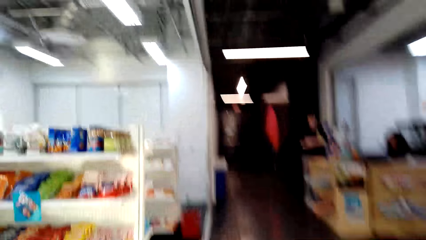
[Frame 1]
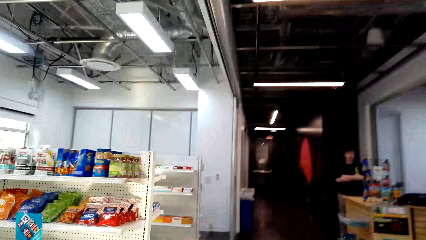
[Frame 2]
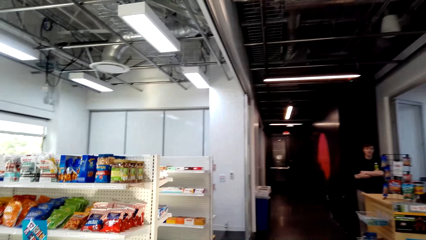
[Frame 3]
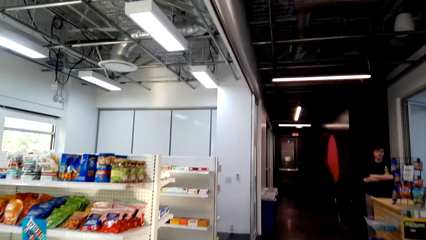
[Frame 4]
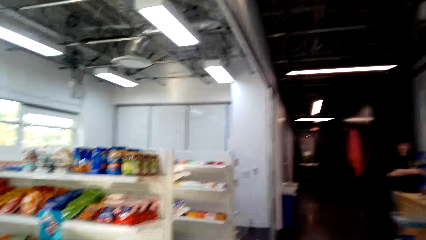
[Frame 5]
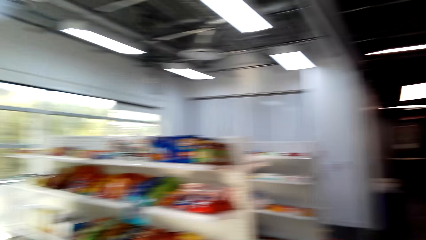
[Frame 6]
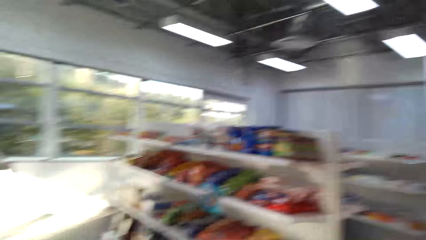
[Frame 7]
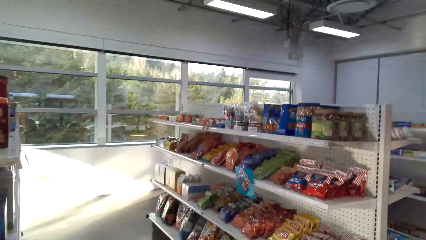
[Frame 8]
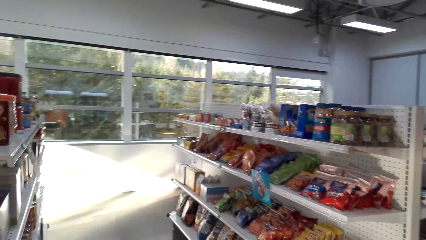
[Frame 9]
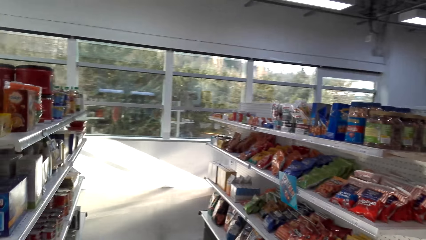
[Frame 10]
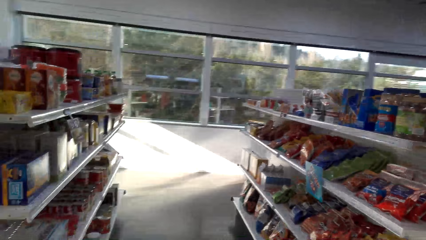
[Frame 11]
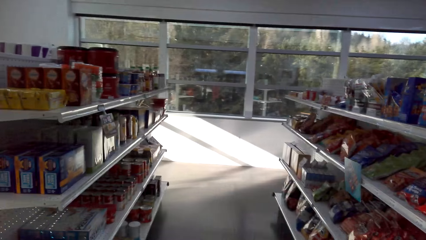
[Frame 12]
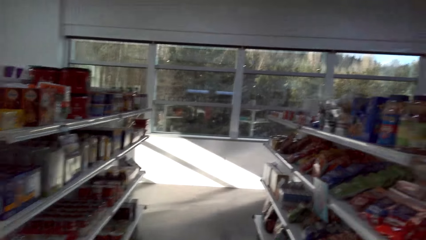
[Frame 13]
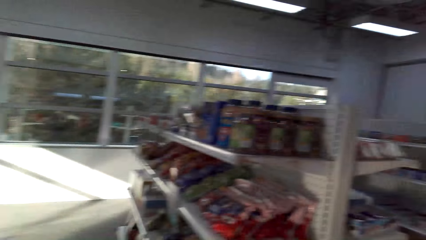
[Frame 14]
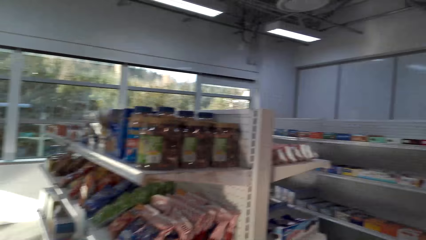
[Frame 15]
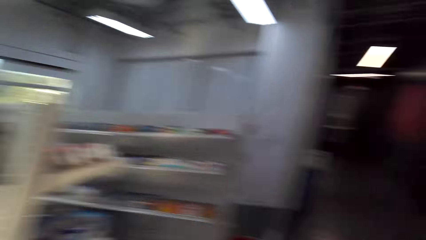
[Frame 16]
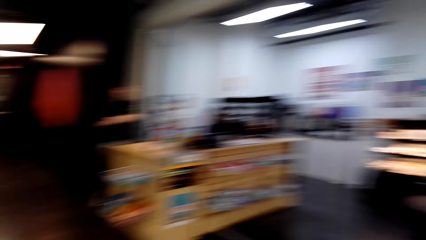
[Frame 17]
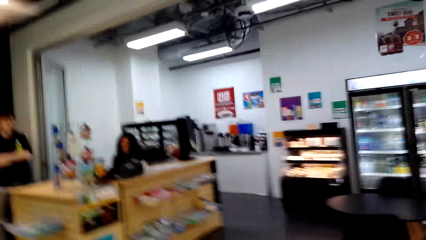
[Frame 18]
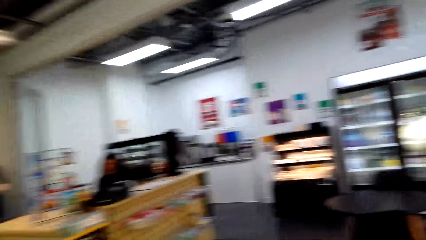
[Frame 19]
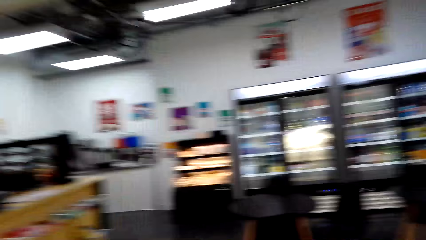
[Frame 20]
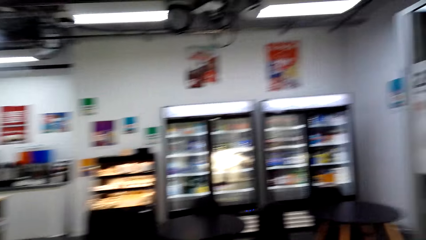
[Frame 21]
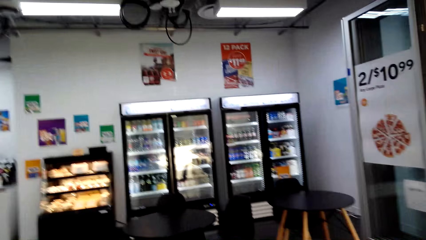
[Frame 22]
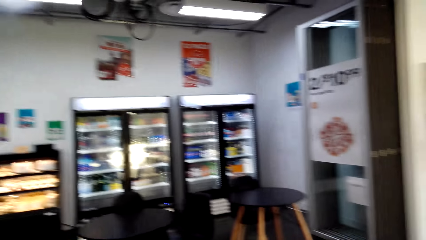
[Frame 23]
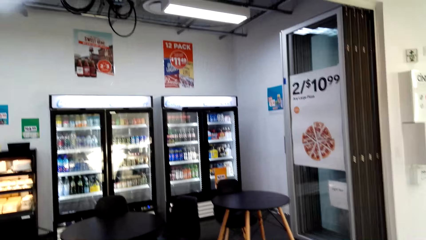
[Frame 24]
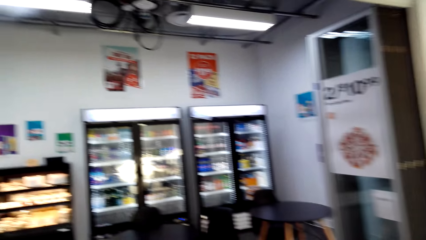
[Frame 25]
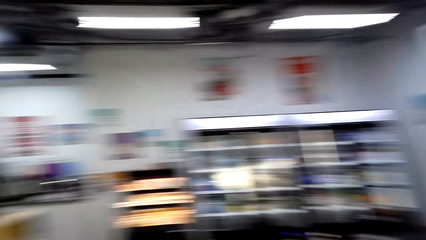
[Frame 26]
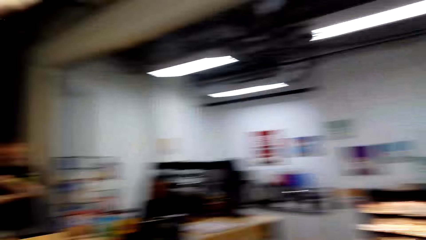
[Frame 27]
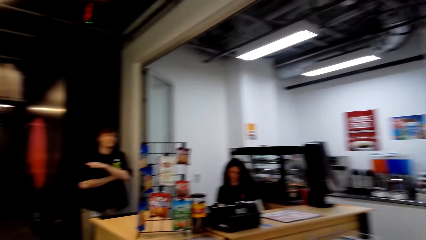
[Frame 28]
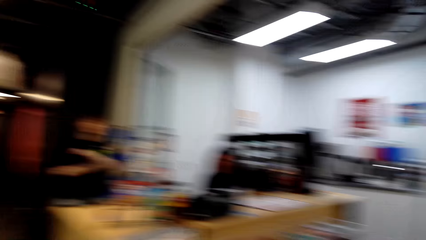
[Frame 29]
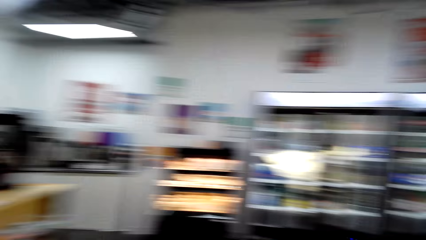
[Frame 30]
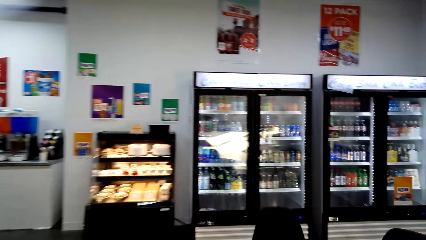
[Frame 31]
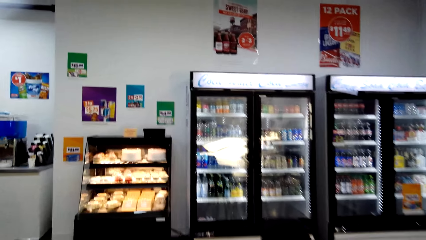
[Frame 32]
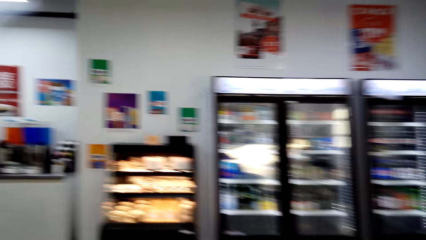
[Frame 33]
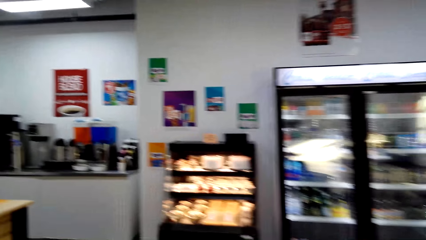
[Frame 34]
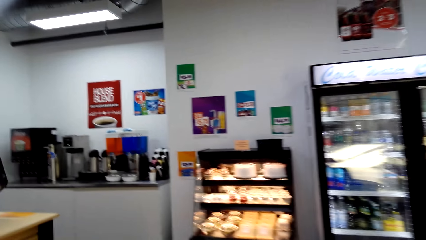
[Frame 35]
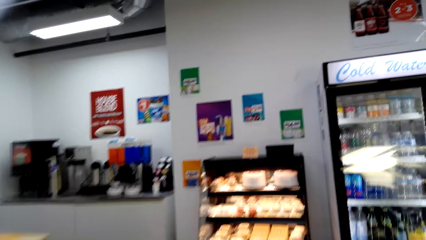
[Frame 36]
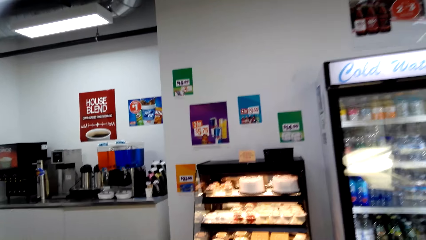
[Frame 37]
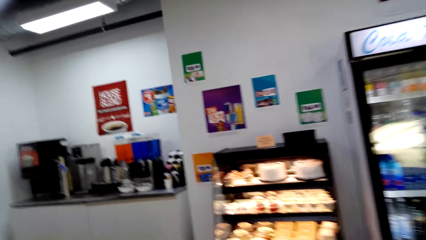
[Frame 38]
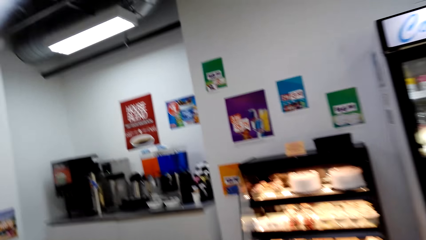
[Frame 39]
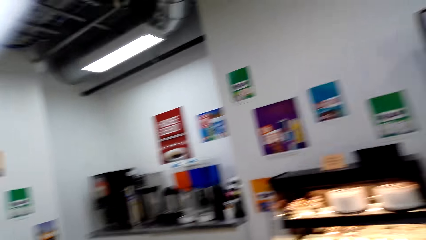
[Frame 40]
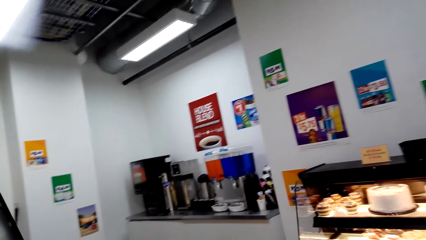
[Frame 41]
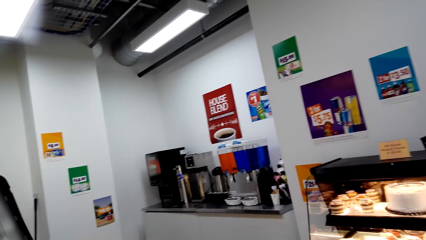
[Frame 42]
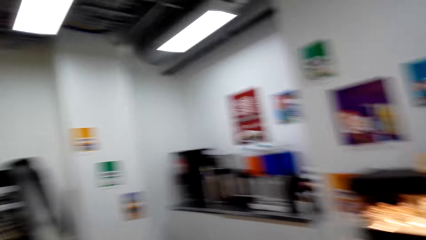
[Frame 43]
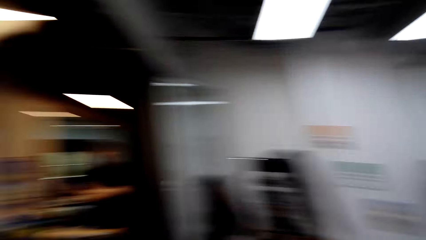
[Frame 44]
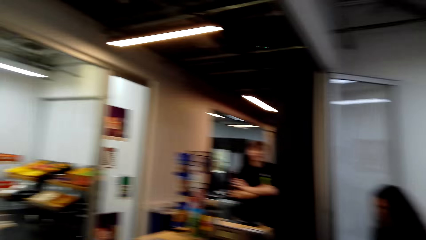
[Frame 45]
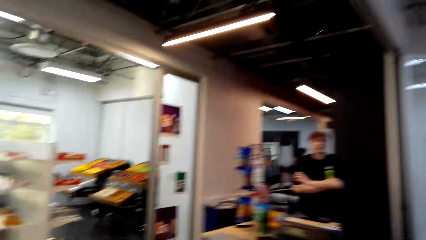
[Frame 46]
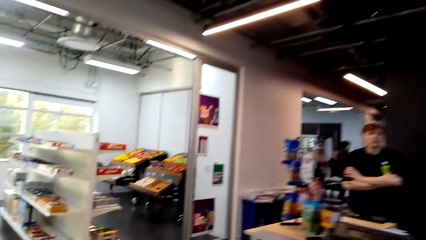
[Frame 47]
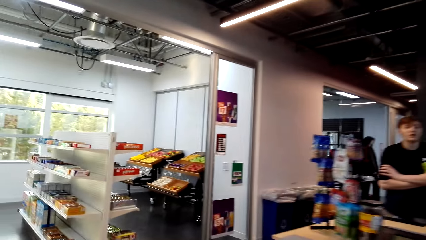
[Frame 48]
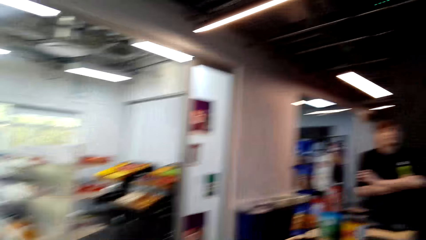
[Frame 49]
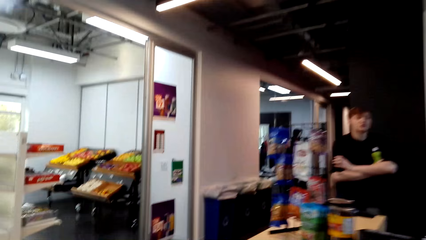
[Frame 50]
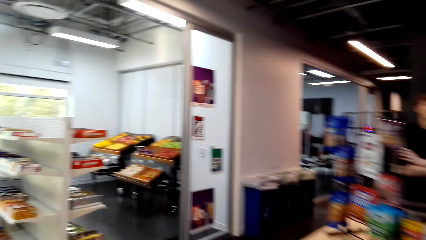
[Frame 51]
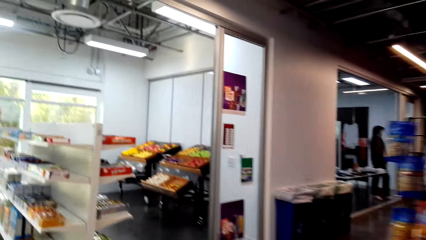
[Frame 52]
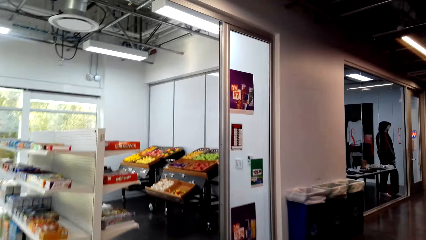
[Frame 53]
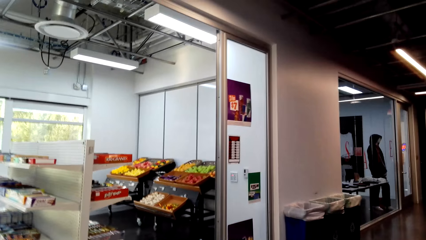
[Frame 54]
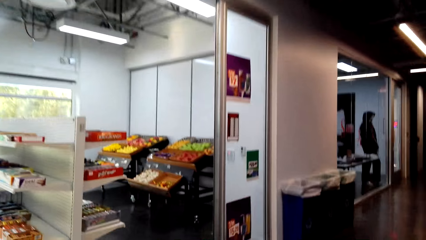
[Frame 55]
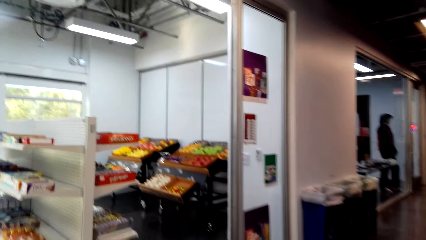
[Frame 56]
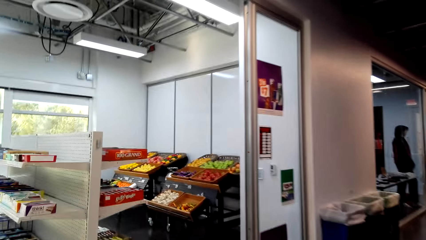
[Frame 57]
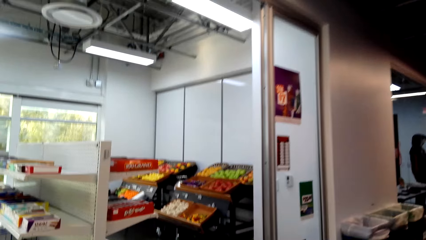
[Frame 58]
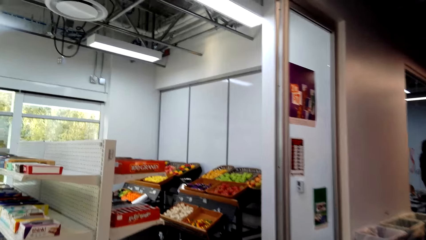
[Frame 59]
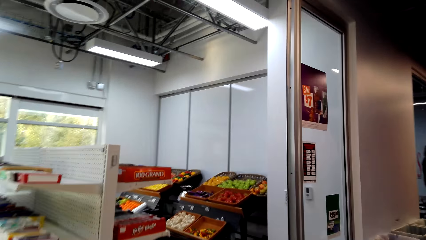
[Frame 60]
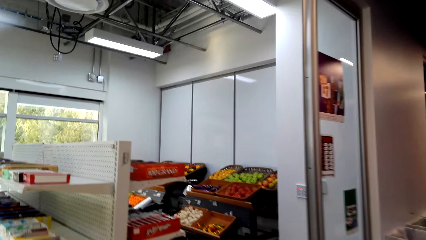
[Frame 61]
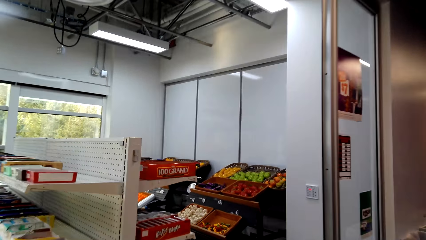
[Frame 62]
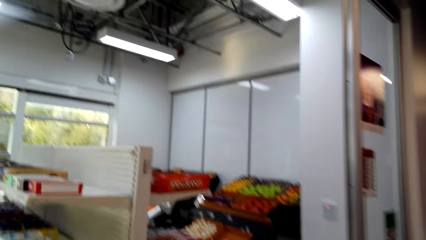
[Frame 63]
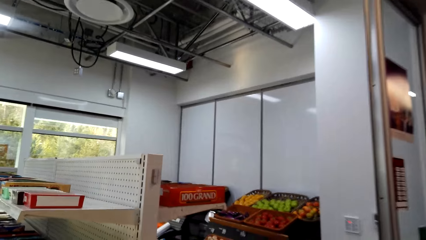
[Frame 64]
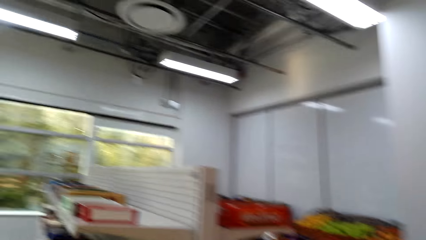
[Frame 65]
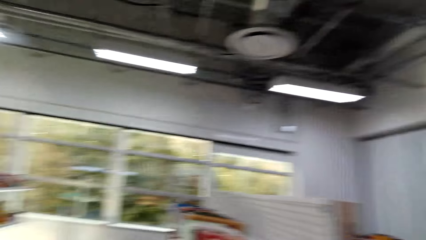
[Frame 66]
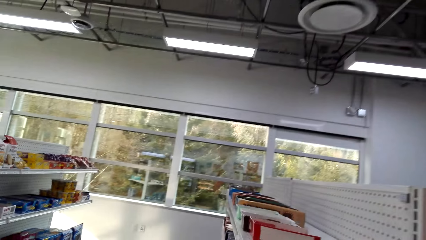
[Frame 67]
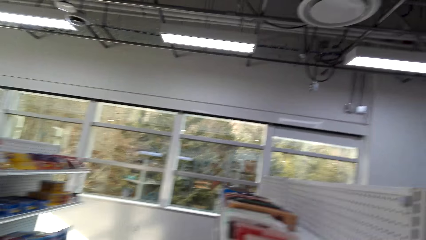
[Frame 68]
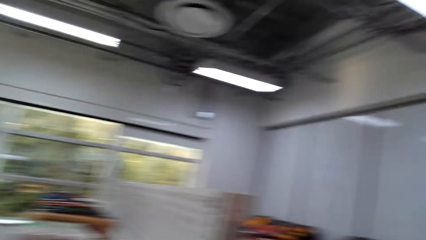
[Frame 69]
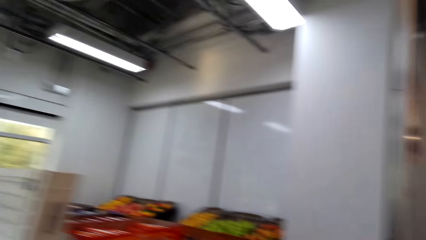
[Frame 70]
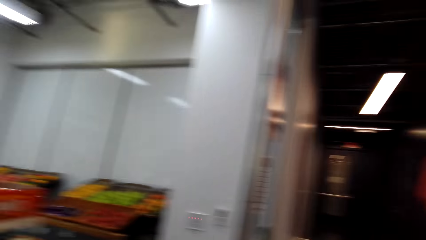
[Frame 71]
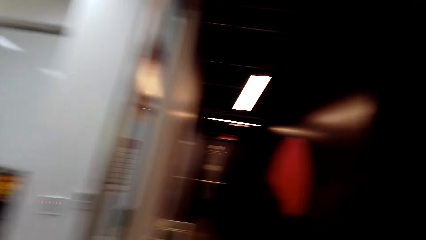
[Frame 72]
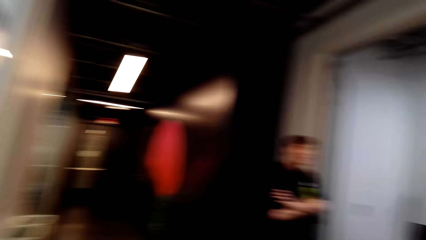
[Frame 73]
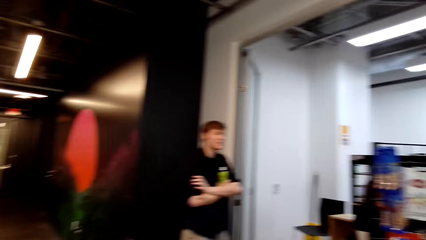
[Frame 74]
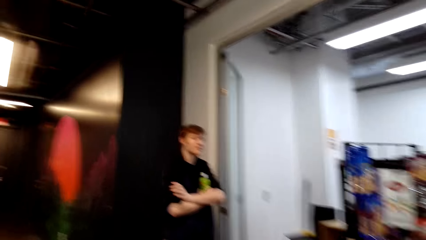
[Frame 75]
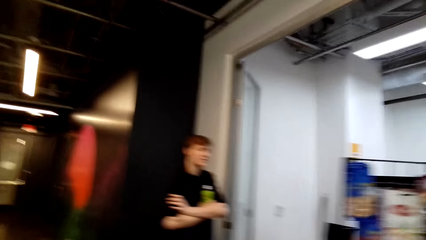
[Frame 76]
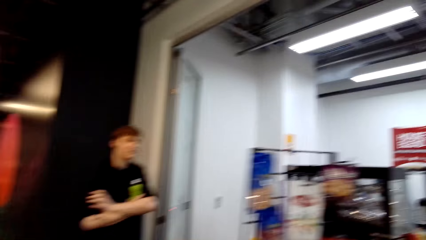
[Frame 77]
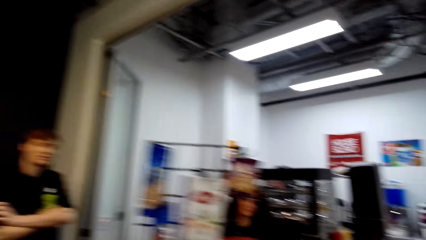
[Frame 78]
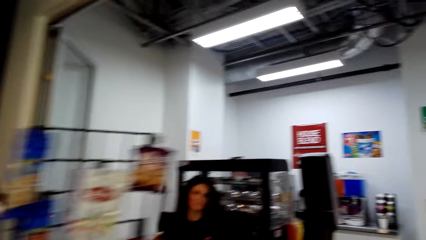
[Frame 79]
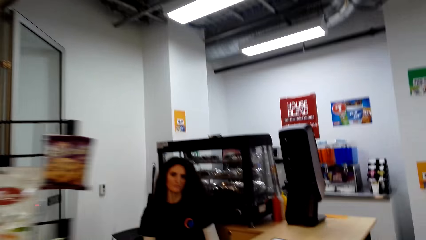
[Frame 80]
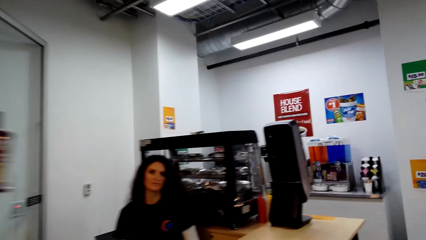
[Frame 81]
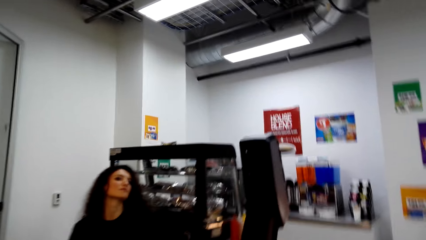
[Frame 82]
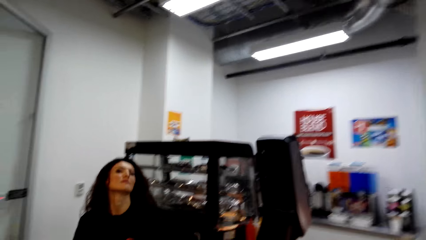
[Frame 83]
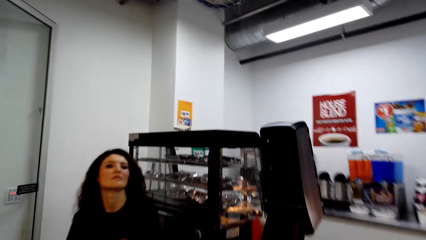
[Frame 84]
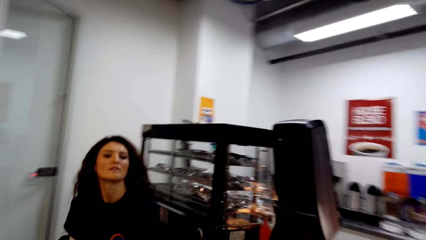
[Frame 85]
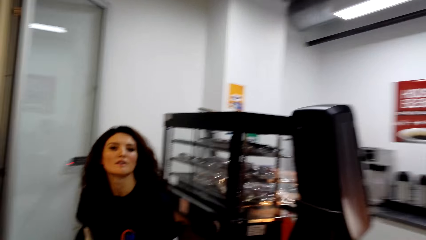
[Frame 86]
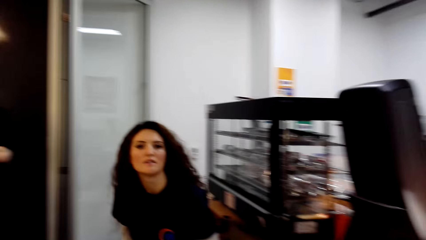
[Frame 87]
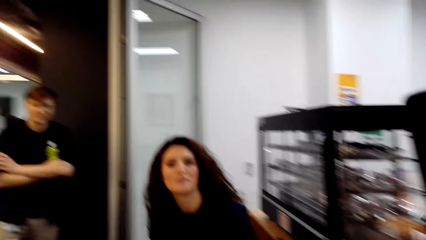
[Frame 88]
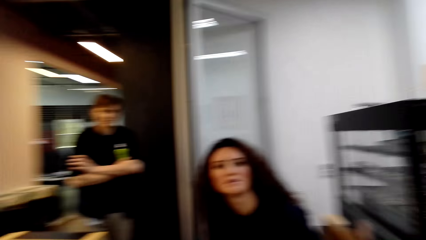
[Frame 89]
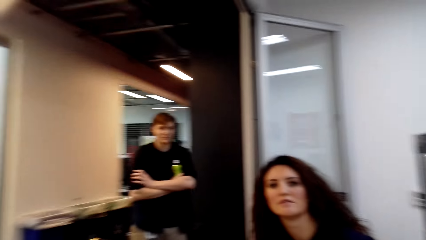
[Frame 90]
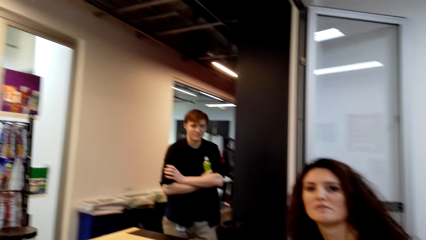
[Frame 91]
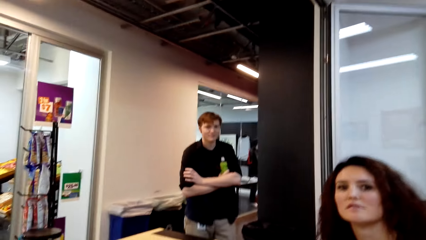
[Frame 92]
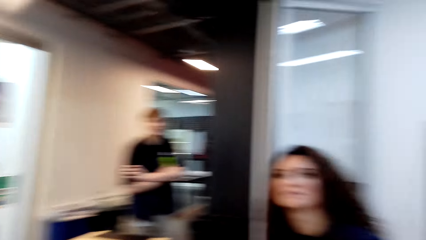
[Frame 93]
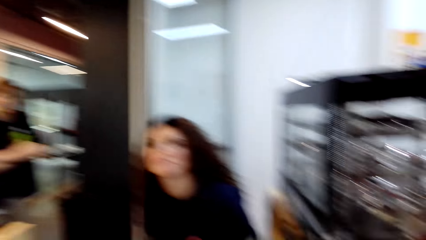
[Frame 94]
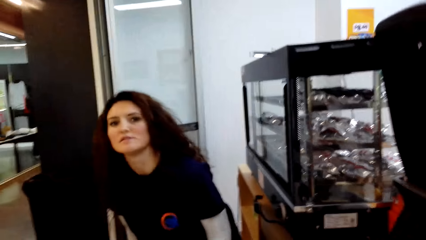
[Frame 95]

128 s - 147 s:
The camera wearer walks to the counter. They dialogue with a cashier.
